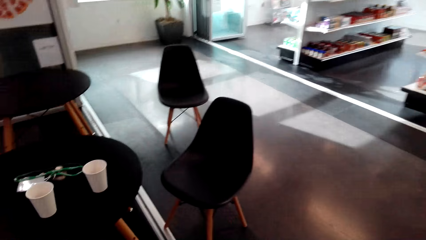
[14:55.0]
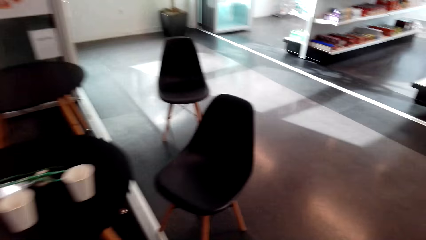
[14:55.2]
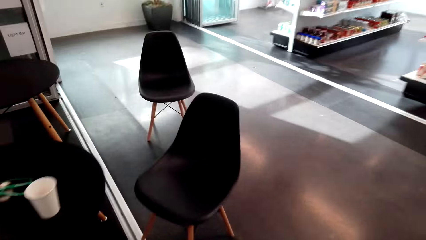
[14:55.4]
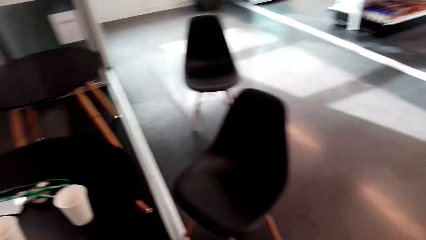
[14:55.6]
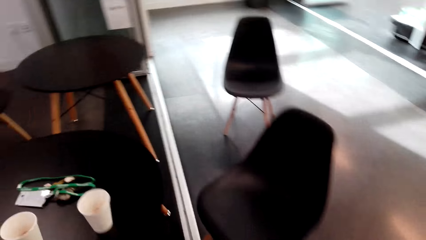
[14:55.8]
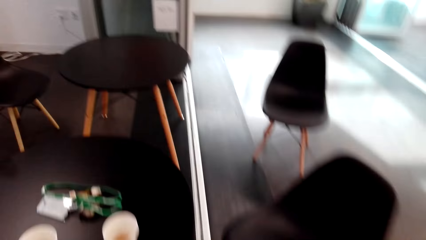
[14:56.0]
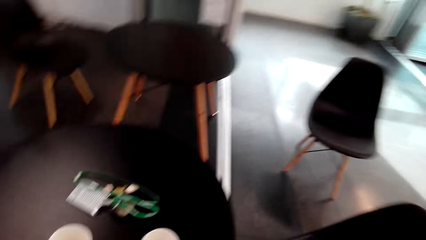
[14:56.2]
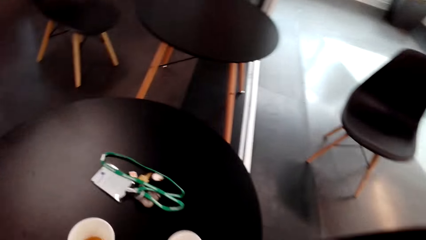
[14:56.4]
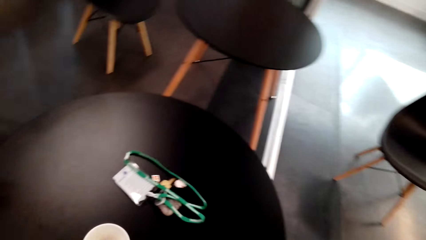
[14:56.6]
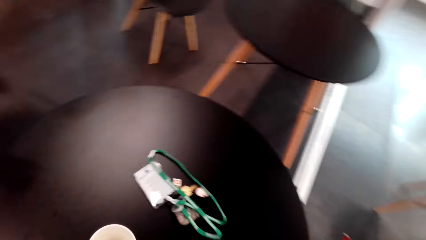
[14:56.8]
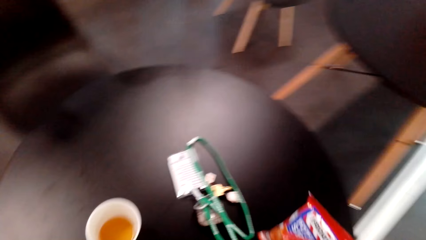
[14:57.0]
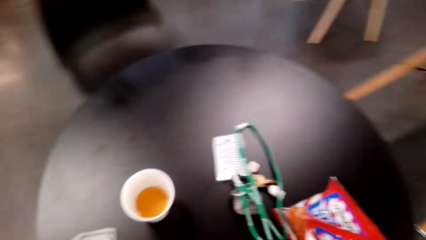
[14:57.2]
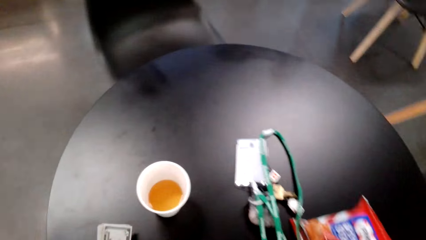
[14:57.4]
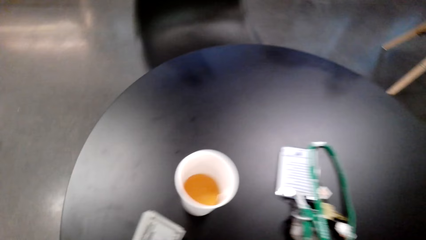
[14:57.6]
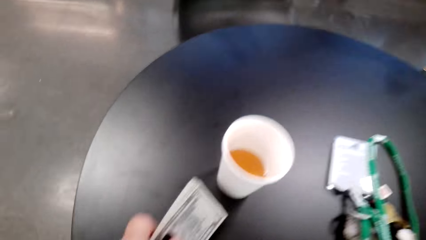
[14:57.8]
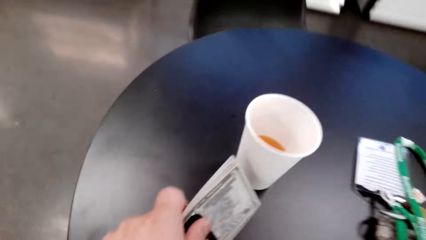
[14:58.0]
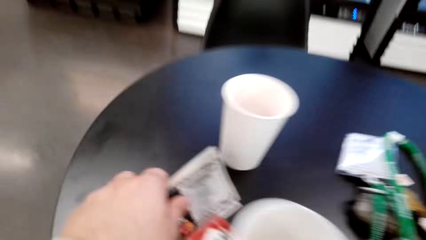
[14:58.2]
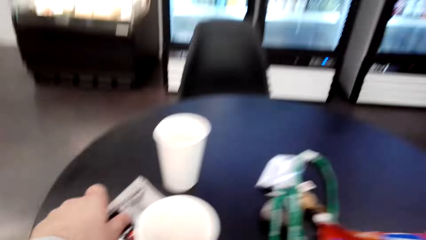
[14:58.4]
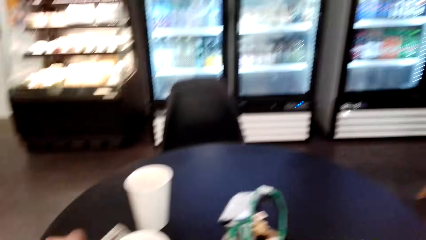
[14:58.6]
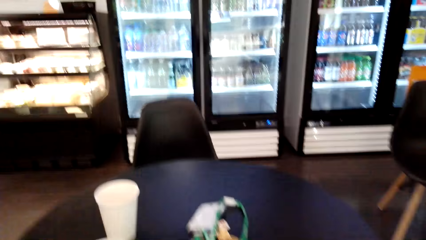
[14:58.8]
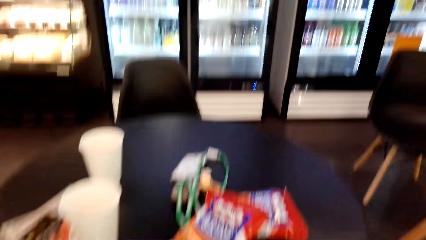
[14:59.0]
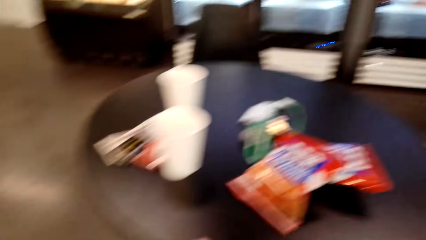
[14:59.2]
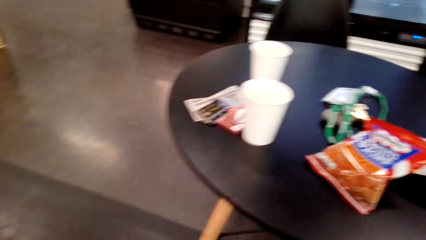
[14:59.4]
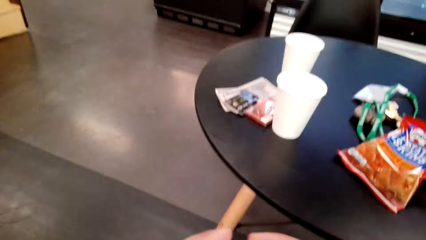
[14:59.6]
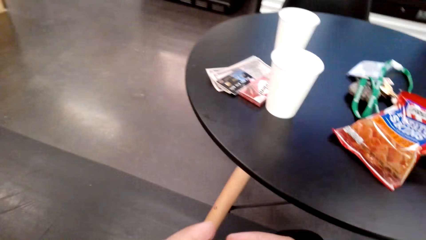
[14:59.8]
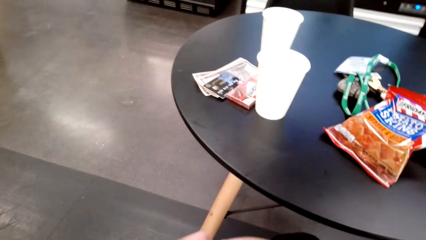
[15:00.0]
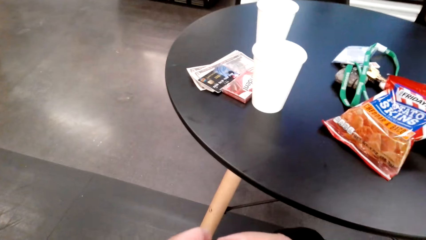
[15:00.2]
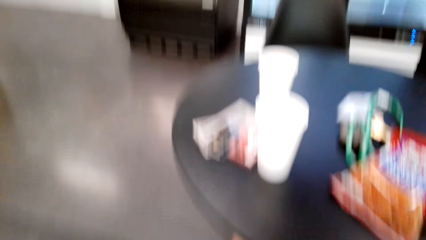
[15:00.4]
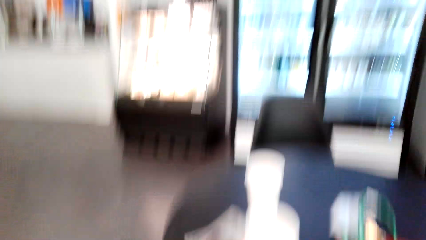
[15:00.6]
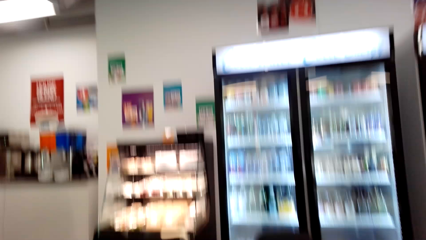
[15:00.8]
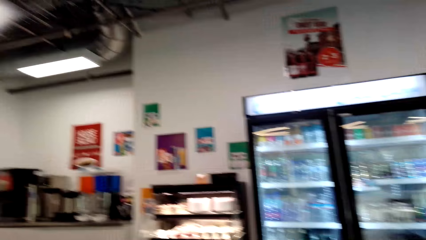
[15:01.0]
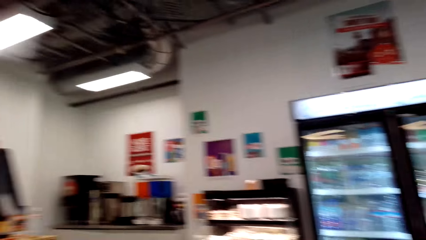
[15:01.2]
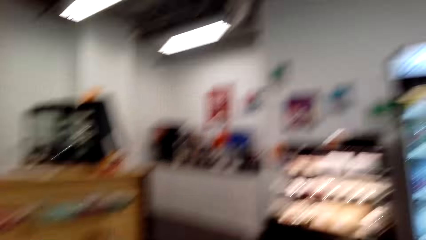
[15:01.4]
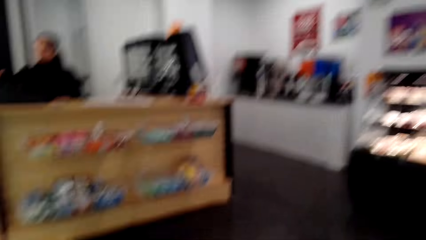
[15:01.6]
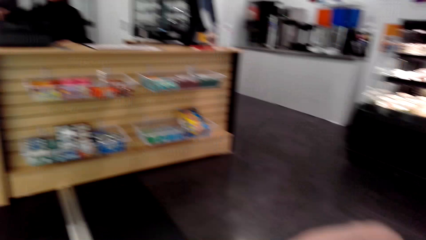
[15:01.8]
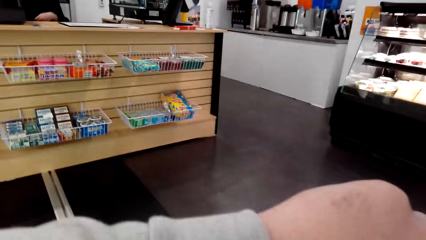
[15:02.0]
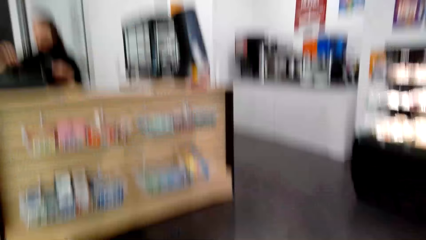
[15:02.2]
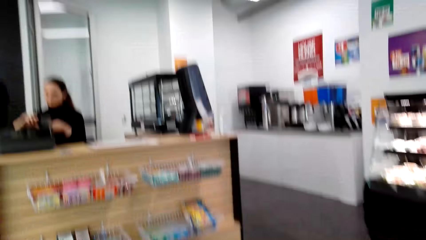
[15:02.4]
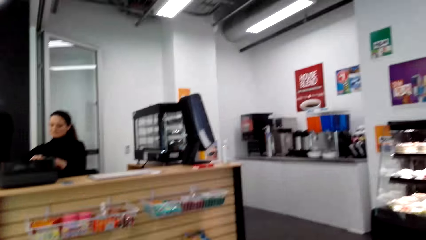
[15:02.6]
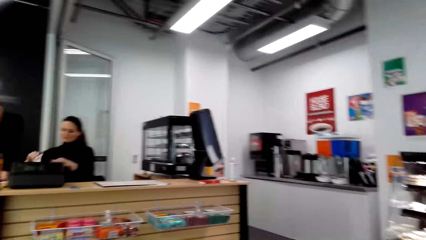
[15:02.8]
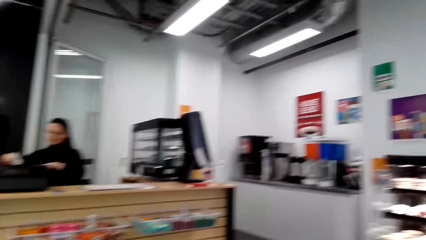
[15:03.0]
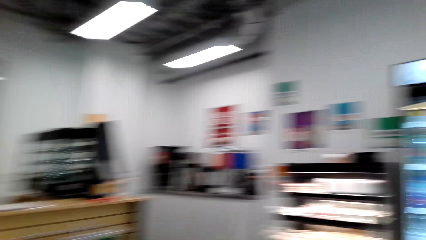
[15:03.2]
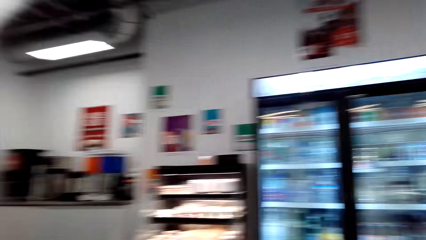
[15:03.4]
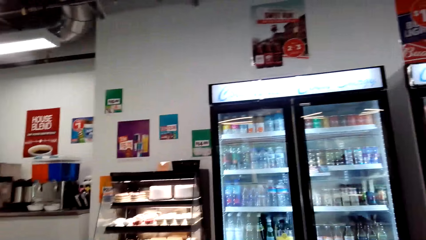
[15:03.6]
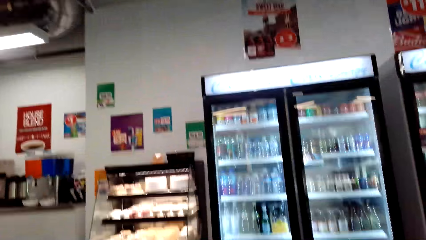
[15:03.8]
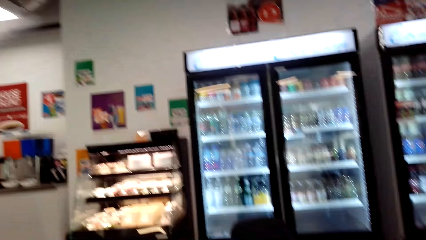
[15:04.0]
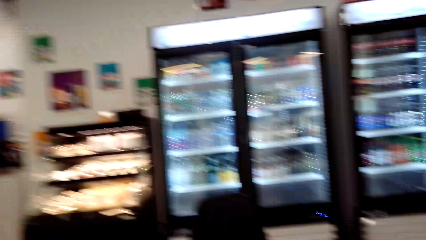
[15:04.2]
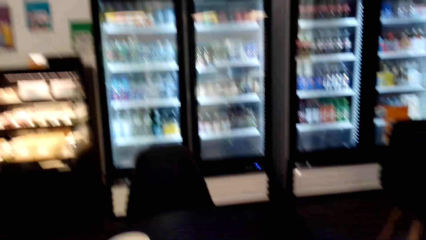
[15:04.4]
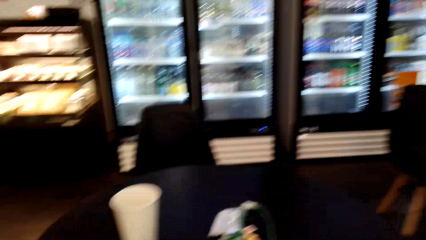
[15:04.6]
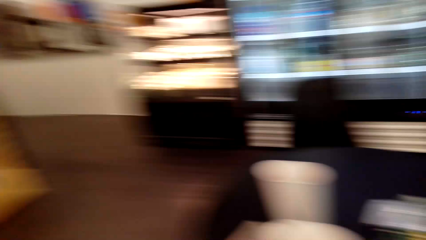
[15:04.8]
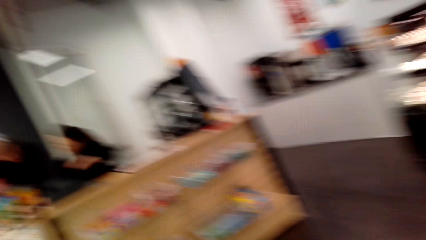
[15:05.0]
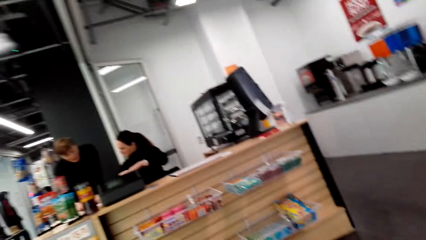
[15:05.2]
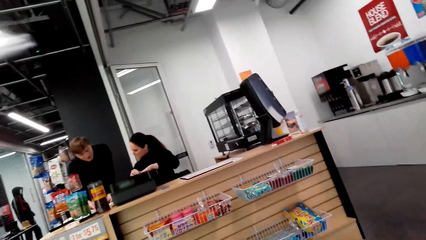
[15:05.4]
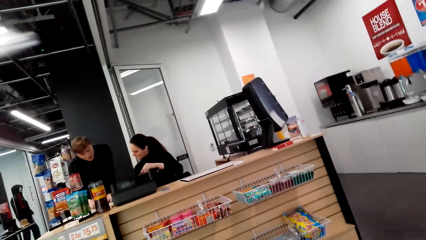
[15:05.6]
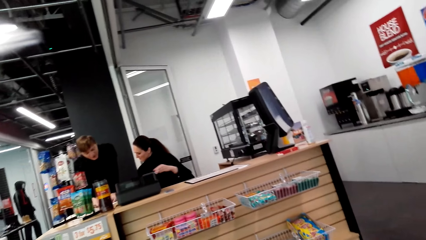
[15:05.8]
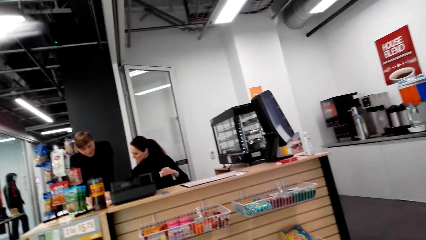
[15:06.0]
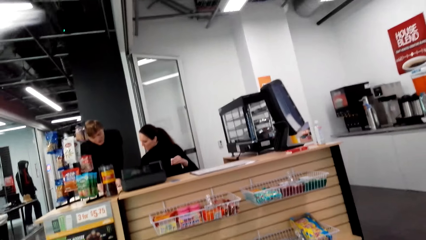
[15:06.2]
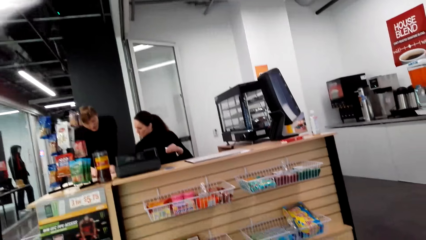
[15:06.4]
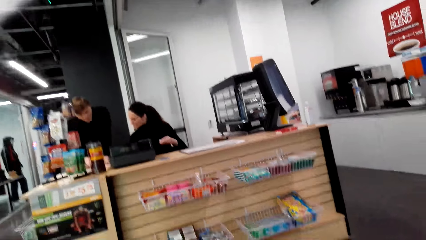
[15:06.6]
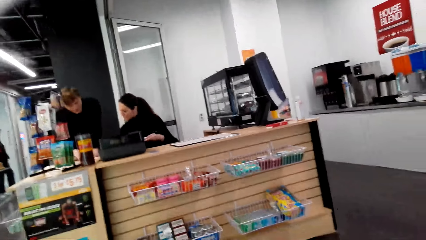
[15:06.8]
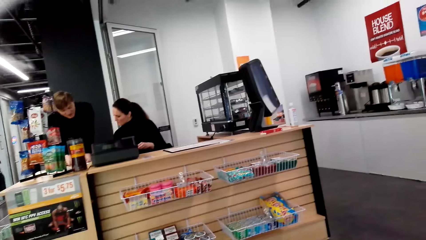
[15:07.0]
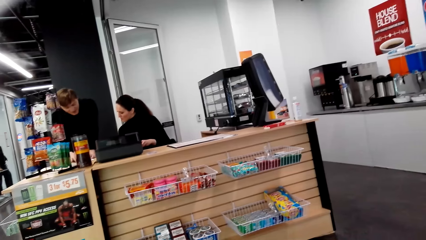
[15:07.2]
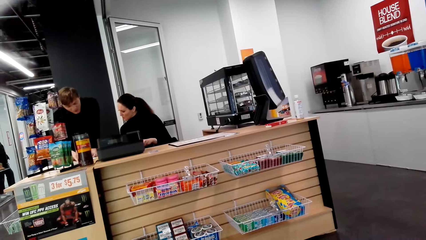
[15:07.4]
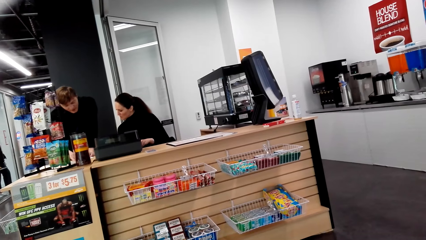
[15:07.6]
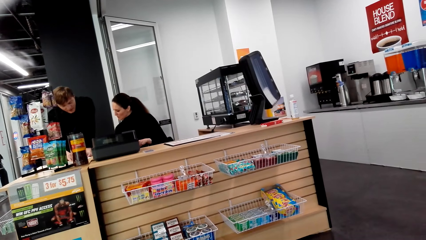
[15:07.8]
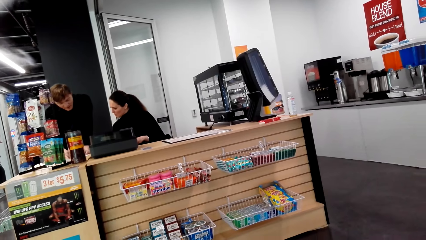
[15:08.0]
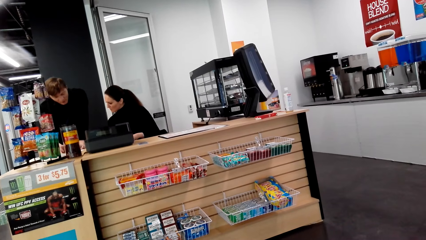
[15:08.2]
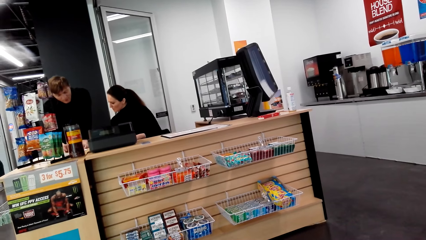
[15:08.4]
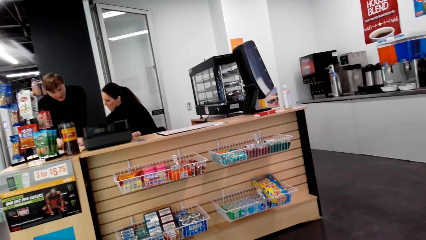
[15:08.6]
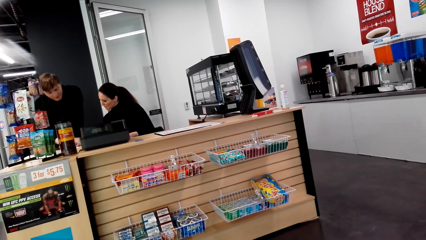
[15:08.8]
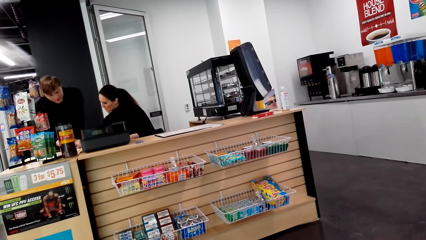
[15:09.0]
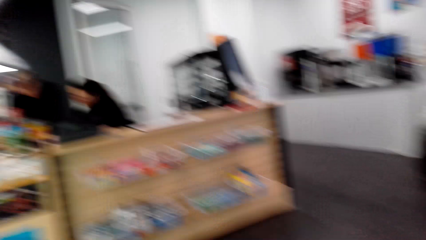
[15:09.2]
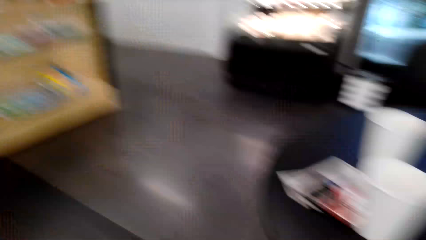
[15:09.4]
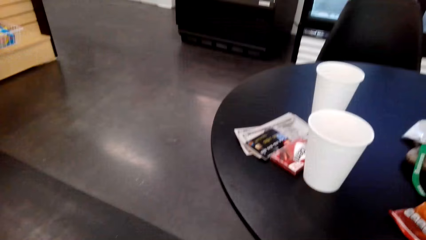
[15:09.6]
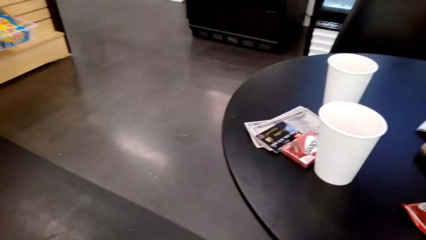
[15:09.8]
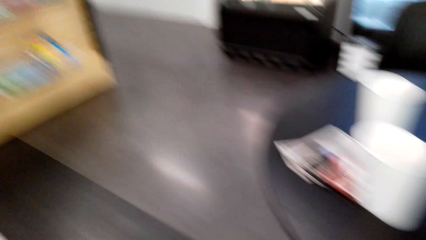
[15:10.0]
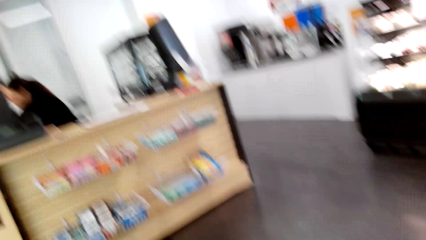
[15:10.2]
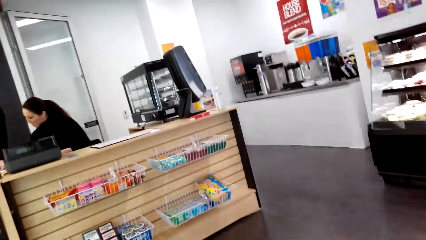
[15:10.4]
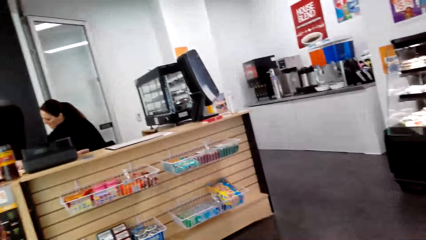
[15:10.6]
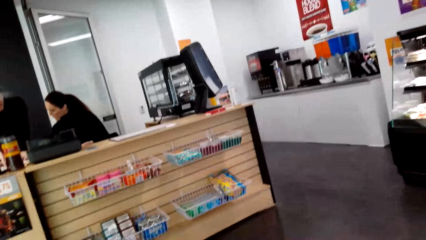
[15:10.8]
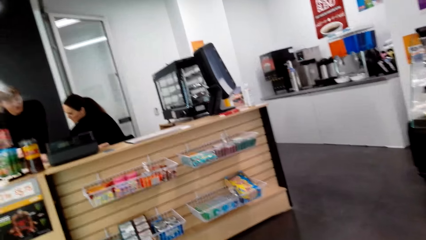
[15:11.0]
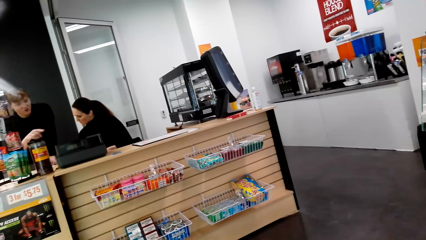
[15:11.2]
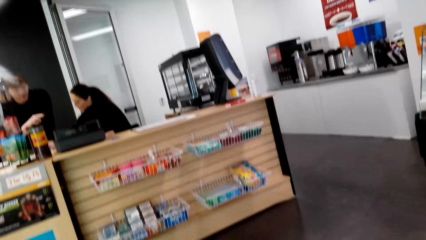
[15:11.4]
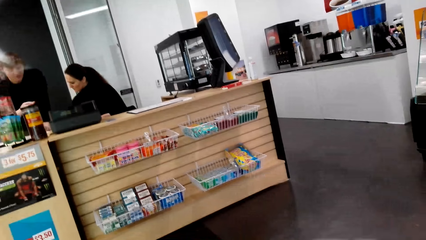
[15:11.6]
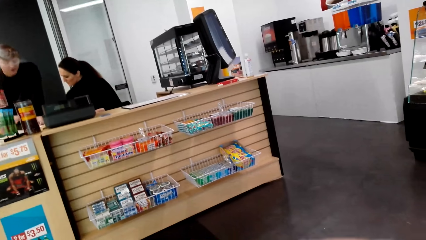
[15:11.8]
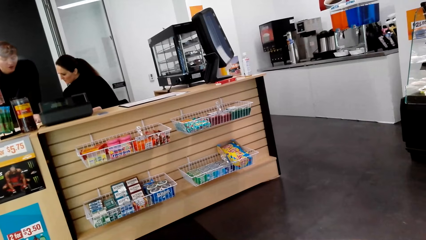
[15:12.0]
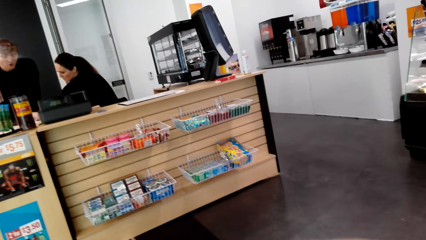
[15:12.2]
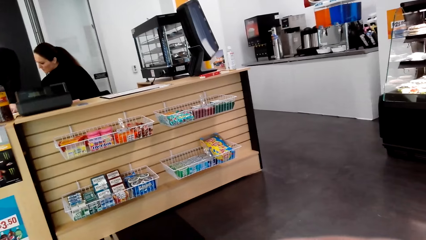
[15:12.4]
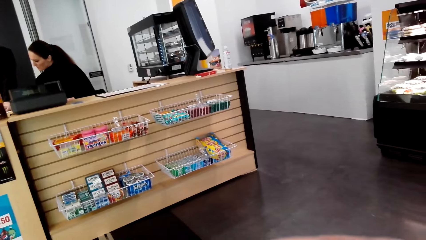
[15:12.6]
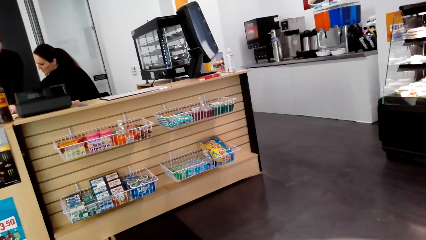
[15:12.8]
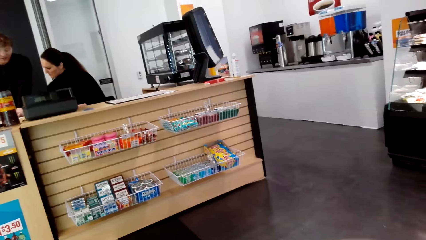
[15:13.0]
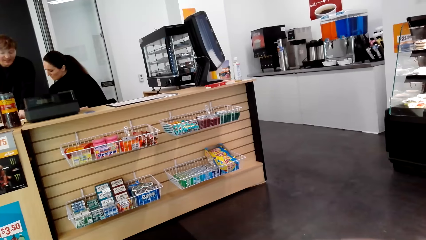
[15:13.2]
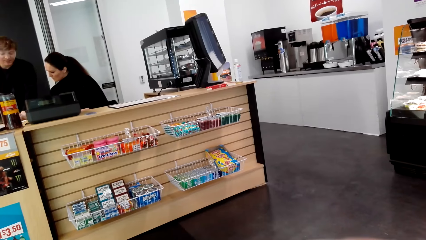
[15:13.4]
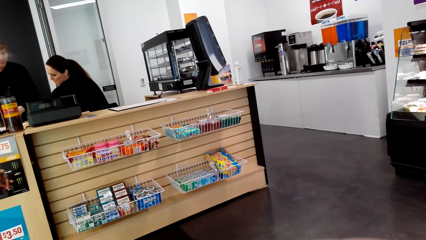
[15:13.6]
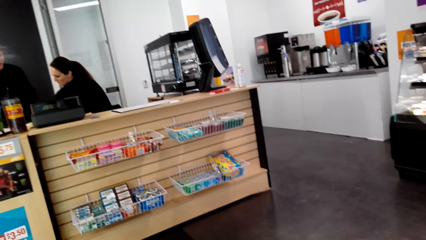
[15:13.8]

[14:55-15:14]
The camera wearer walks across the store. They move towards the table. They sit down. They put money on top of the table. They move the camera around. They converse with a woman. They look around. A man converses with the woman.
